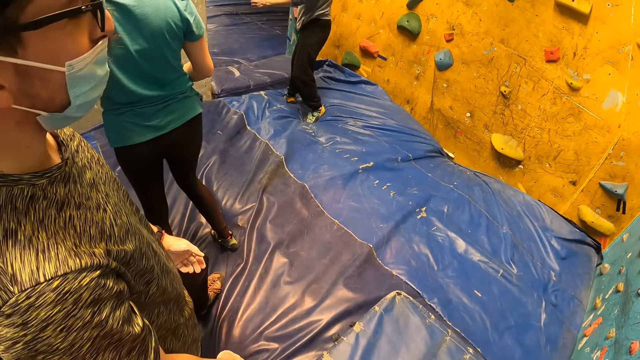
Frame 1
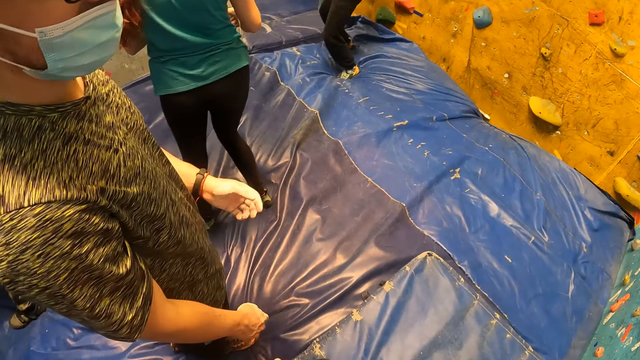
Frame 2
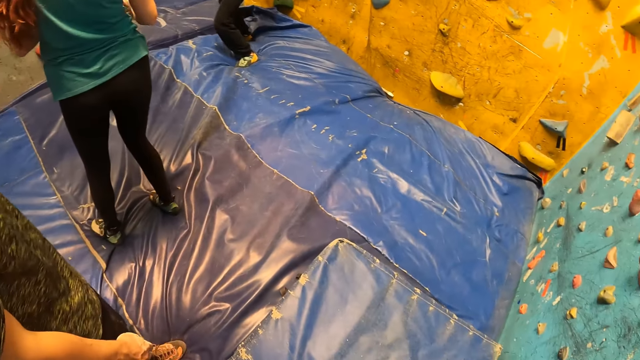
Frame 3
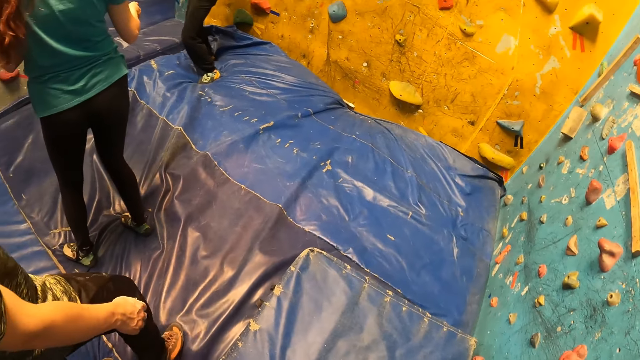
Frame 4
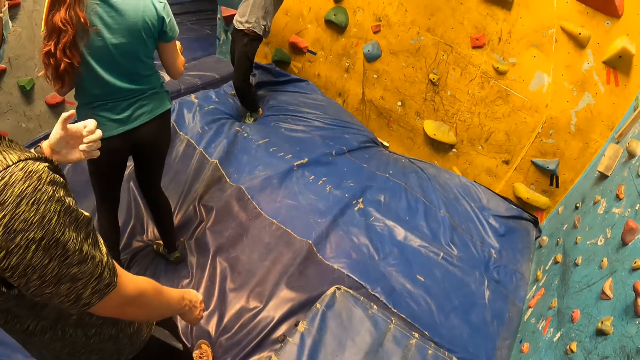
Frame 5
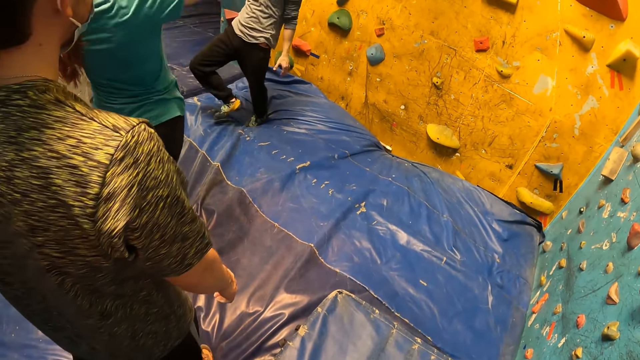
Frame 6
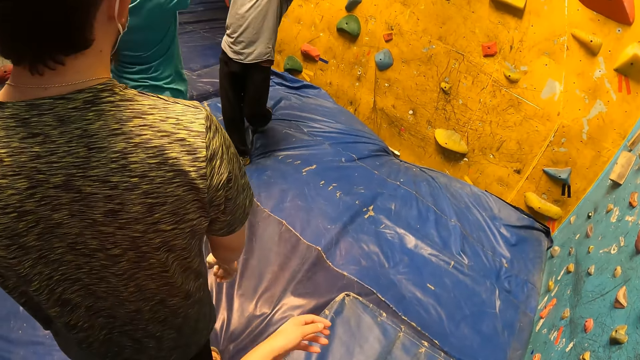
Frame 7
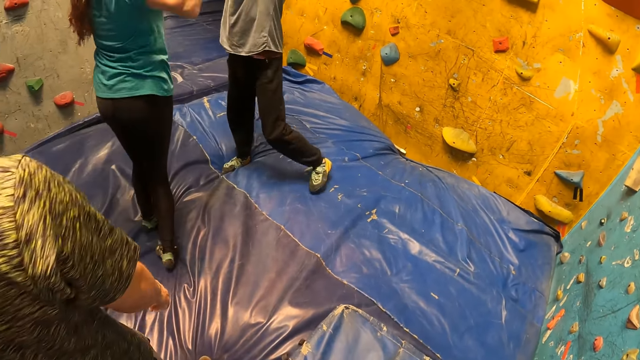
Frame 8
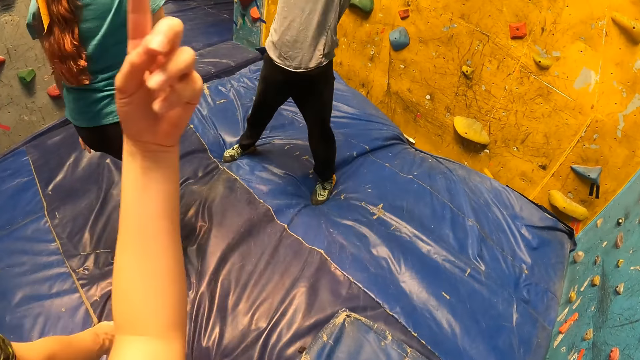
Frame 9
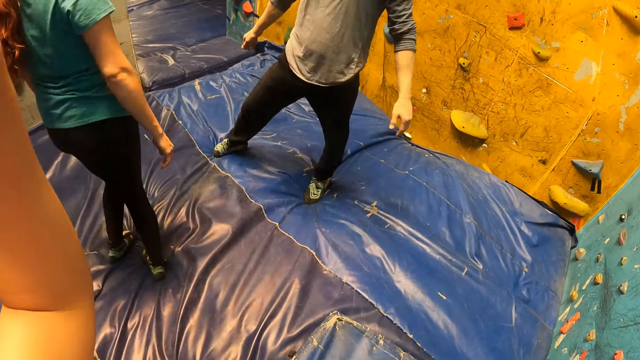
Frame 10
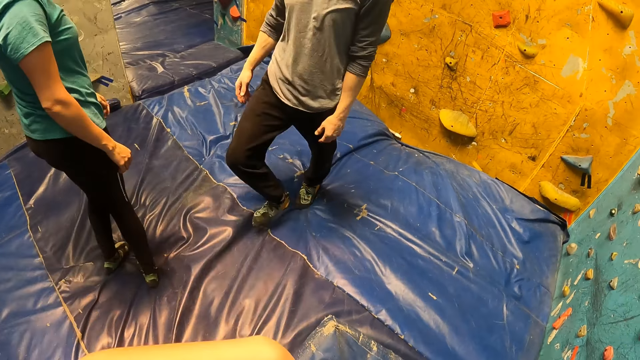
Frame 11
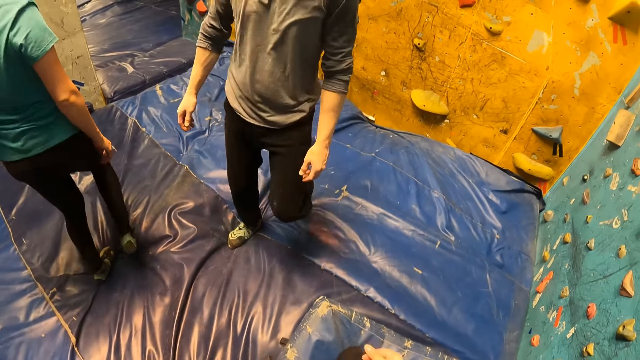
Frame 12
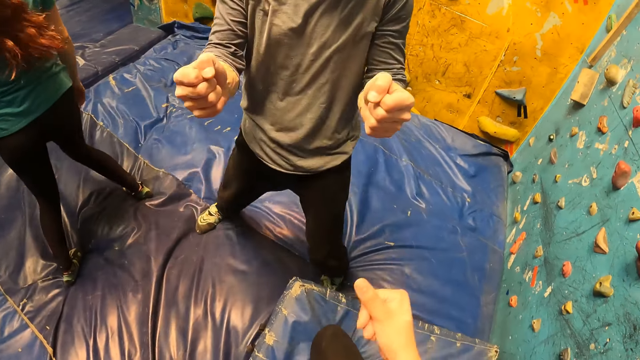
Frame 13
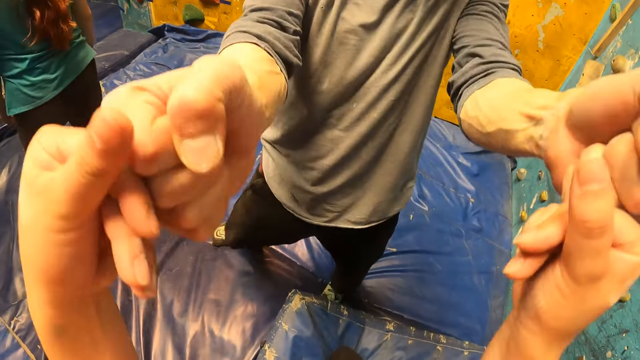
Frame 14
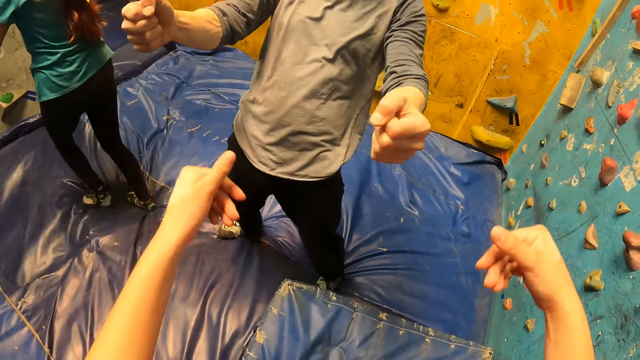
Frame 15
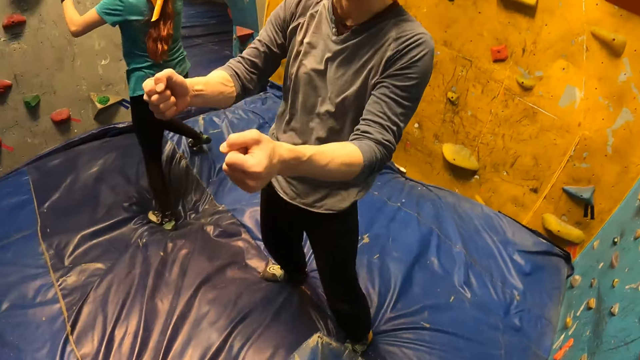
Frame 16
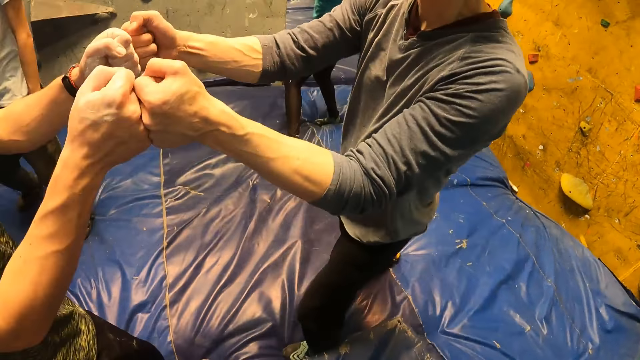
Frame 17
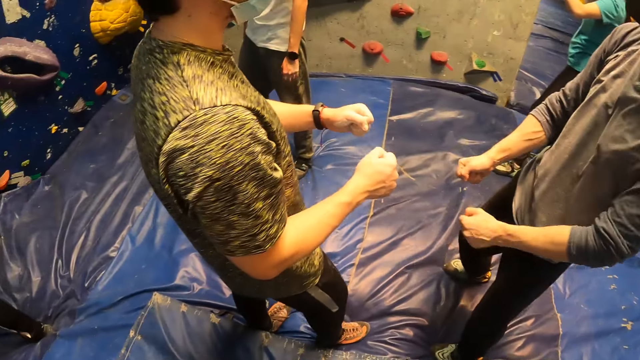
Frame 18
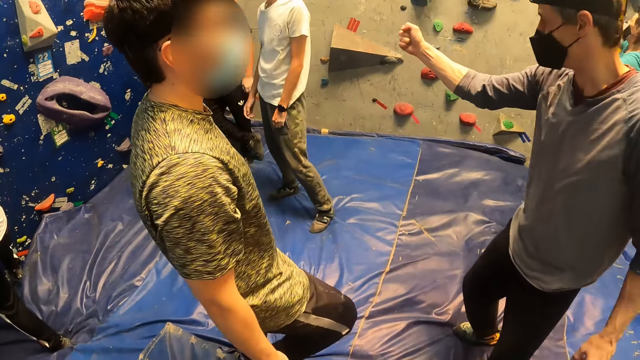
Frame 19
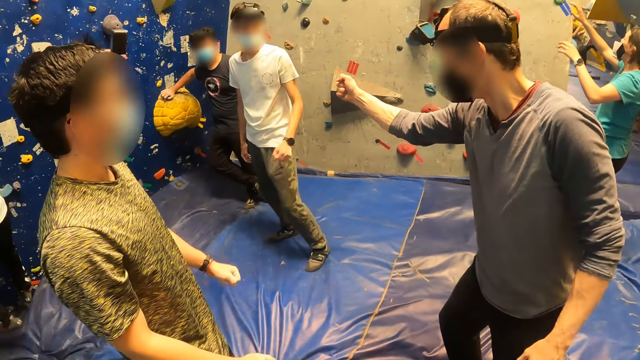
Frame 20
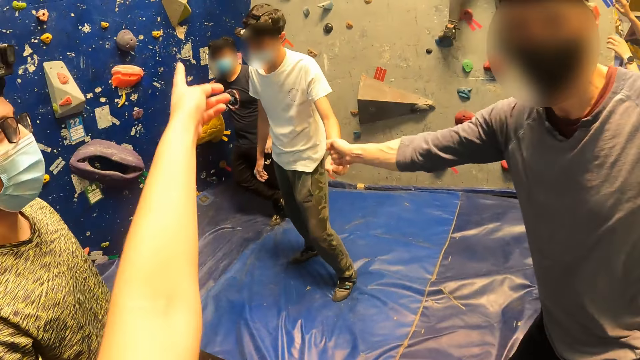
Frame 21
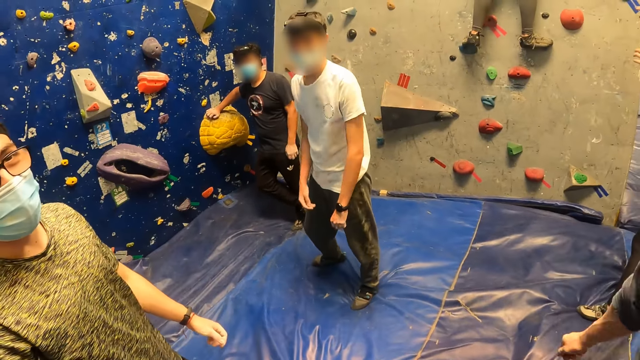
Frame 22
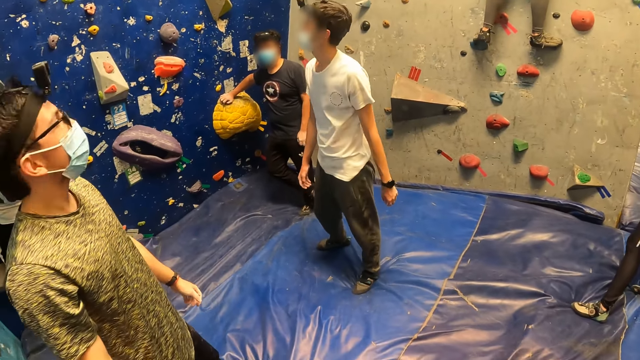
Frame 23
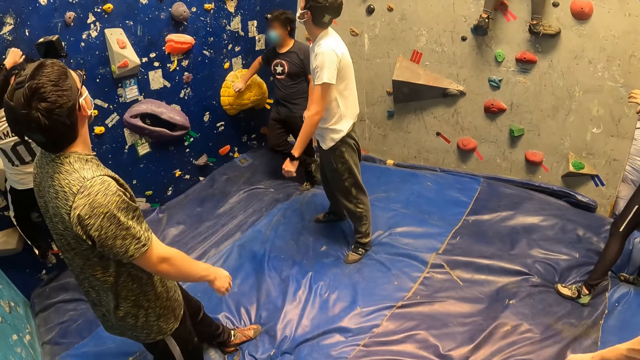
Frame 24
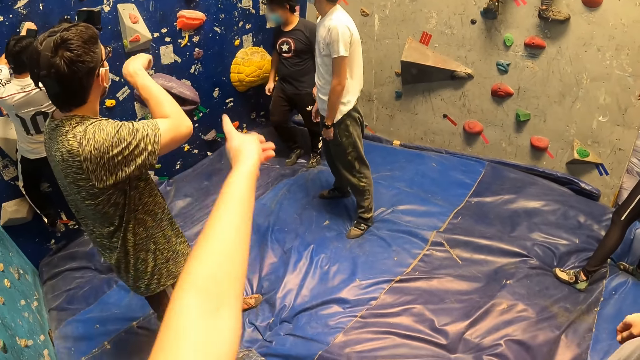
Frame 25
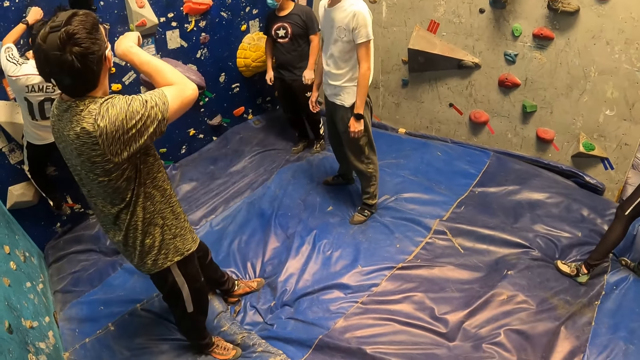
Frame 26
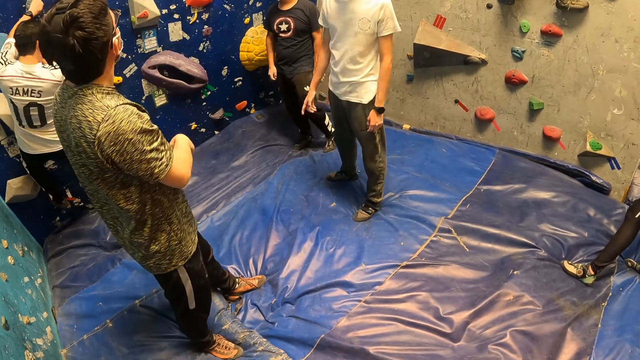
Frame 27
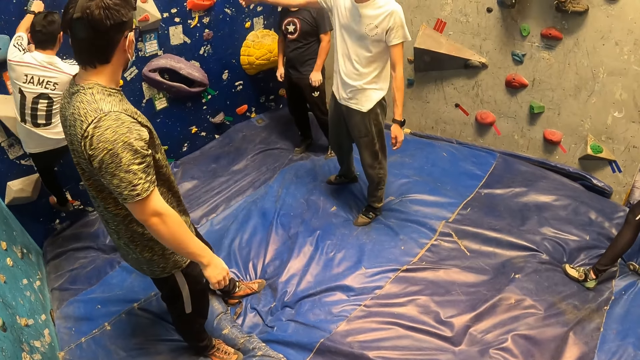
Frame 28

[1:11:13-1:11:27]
The camera wearer converses with a man. Another man exchanges a two handed high five with a woman. The other man shakes hands with the woman. The first man converses with the other man. The camera wearer exchanges a fist bump with the other man. They shake hands with the other man. The other man exchanges a fist bump with the first man. The first man shakes hands with the other man. The other man exchanges a fist bump with a third man. The other man shakes hands with the third man. The camera wearer points at the climbing wall.

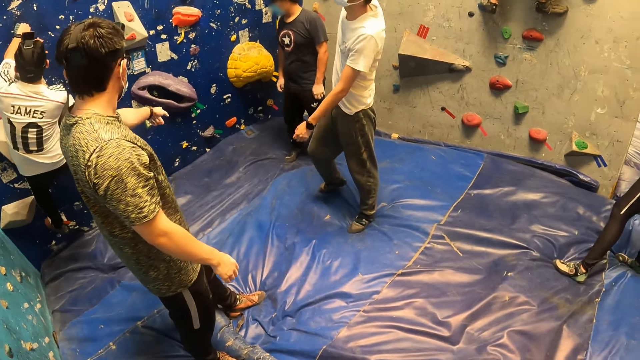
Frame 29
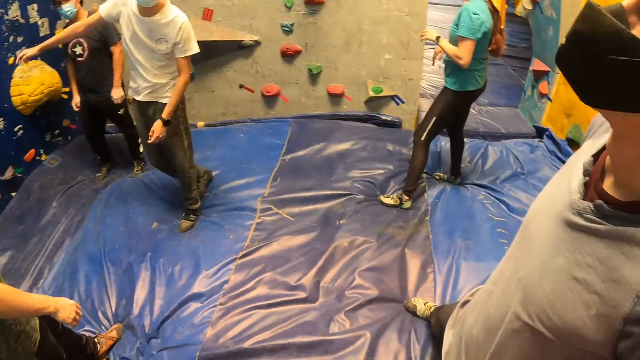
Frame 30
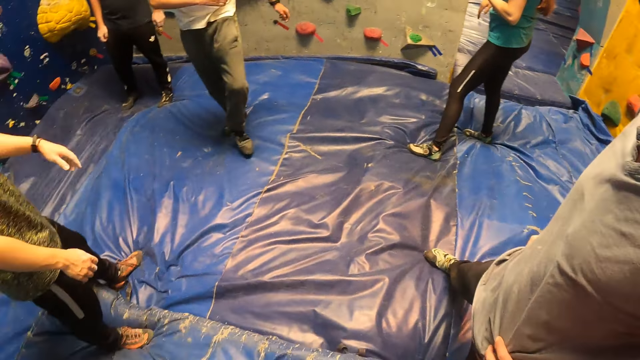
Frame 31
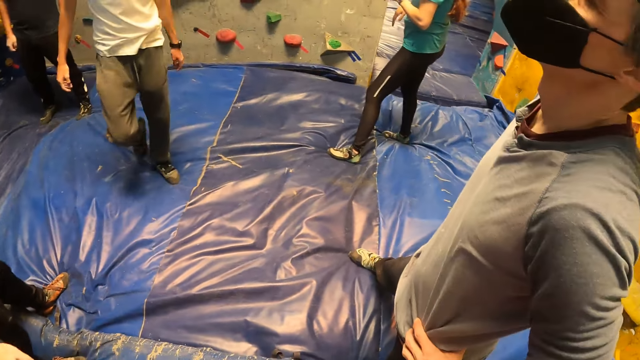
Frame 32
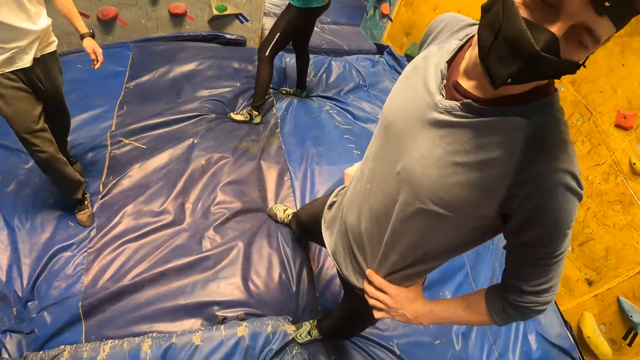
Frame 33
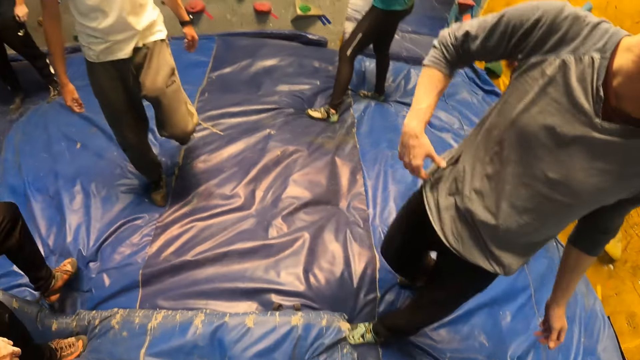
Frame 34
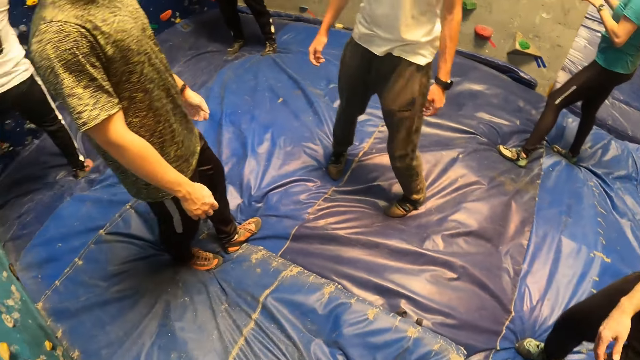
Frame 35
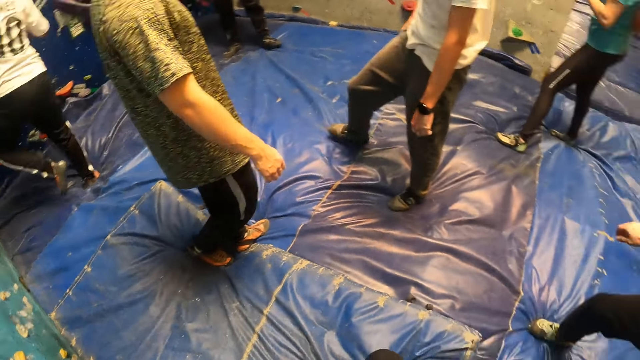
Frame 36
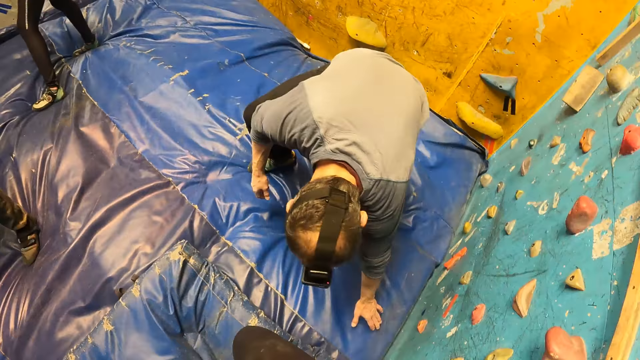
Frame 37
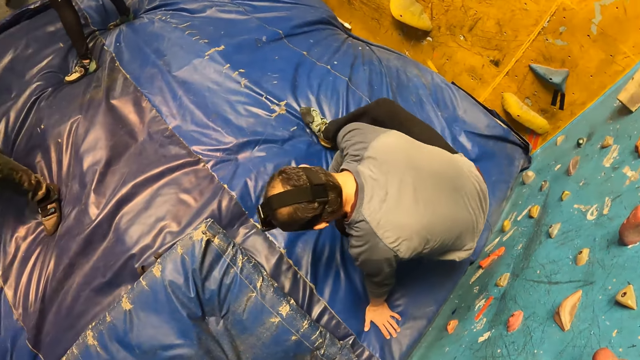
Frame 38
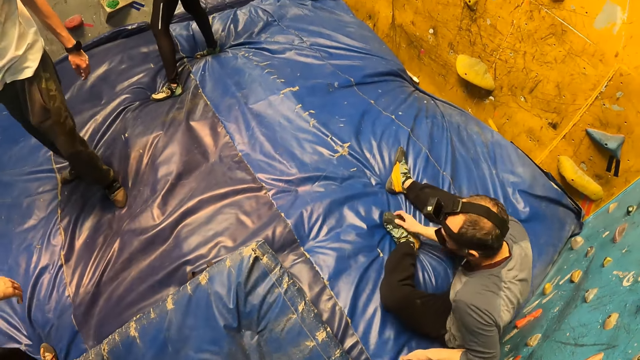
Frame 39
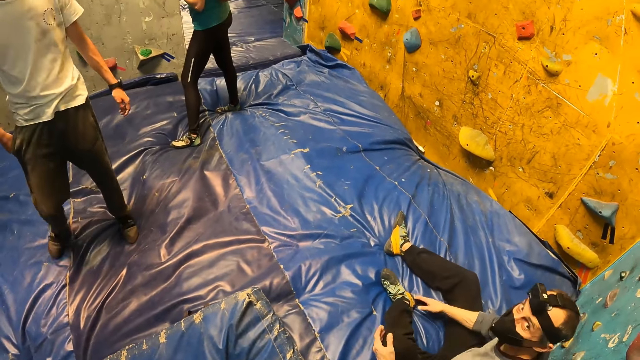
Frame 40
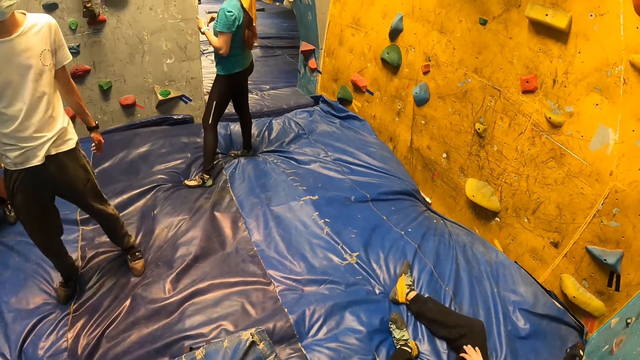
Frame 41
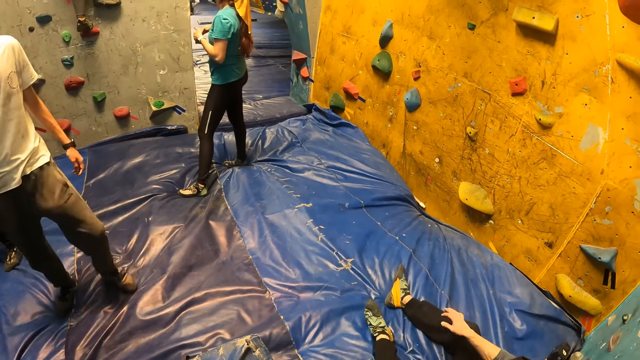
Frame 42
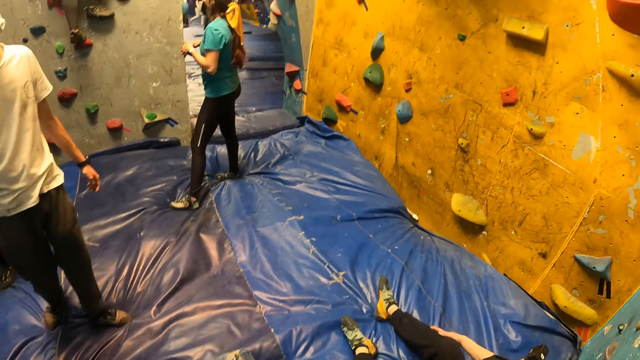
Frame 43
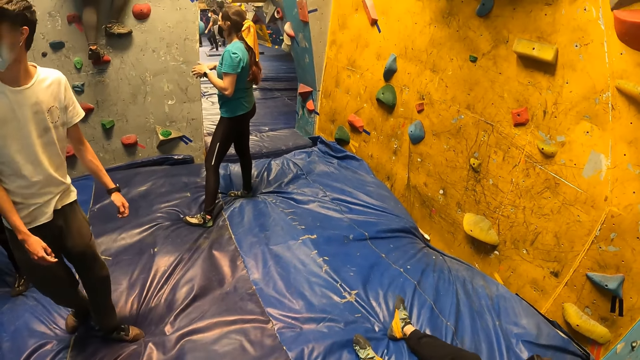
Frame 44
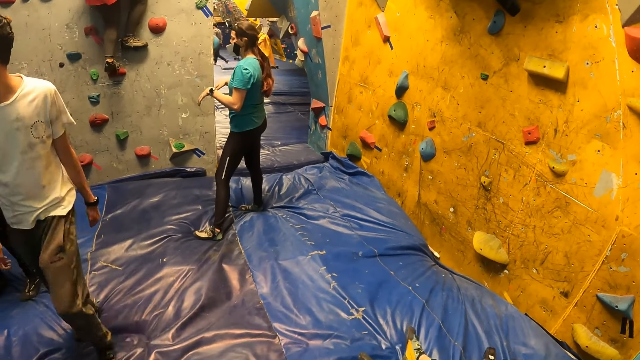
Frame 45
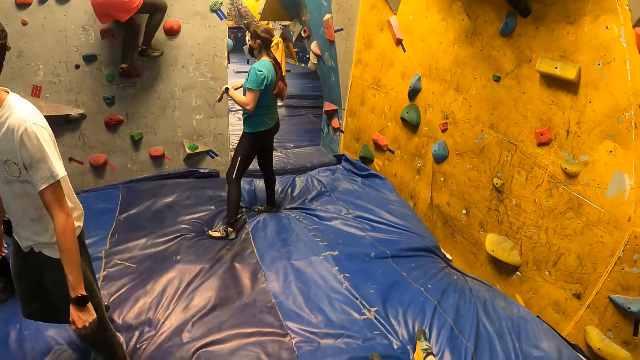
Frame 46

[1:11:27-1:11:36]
A person sits on the bouncing castle.
